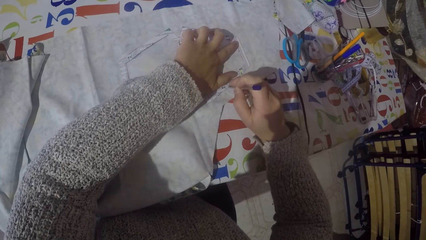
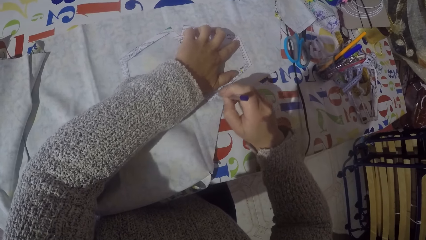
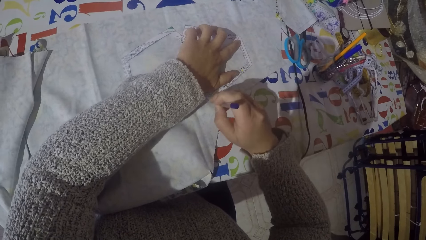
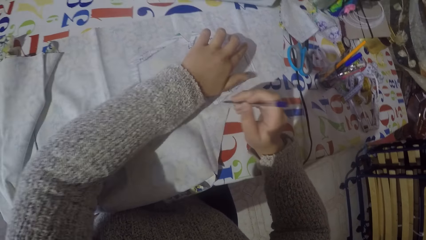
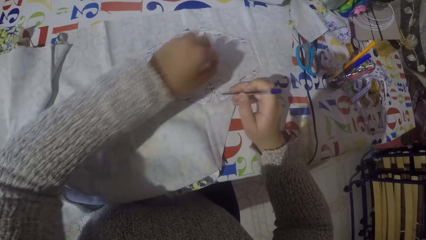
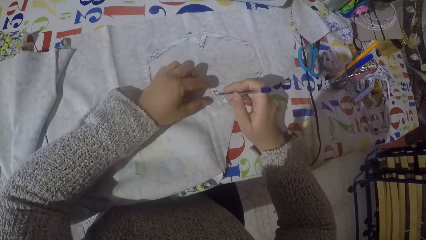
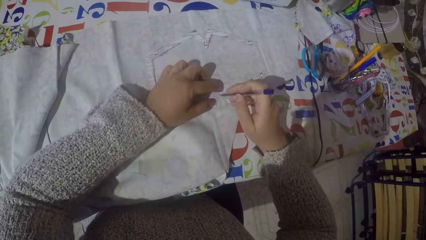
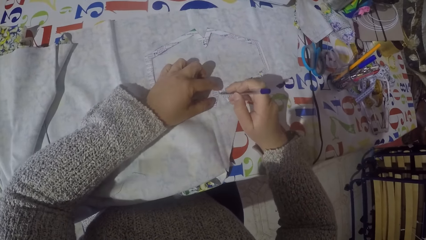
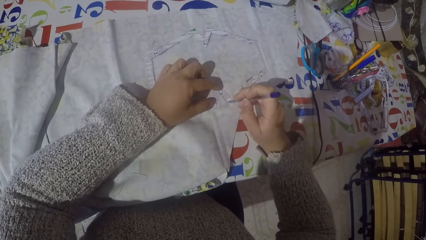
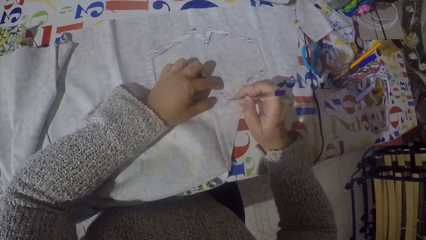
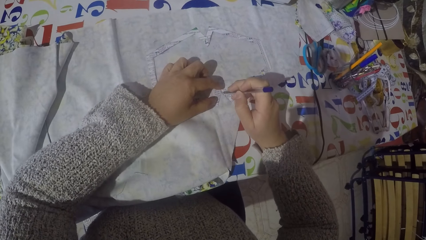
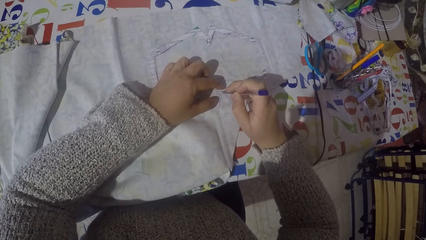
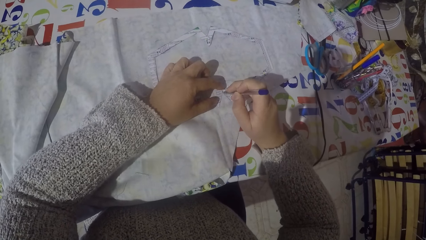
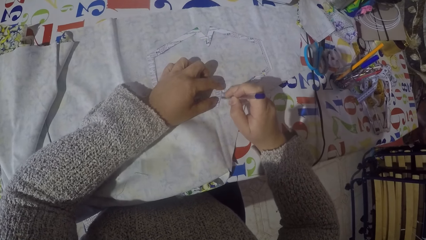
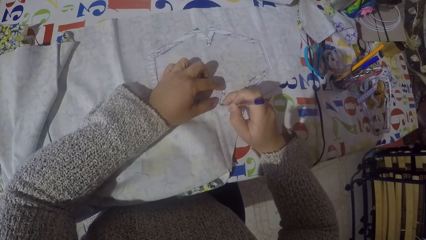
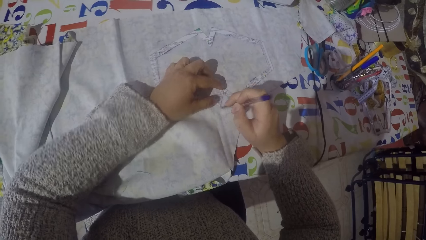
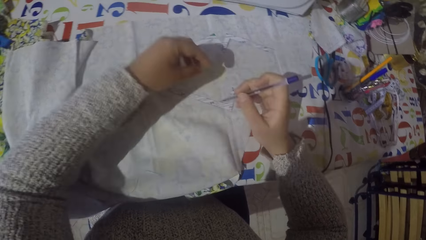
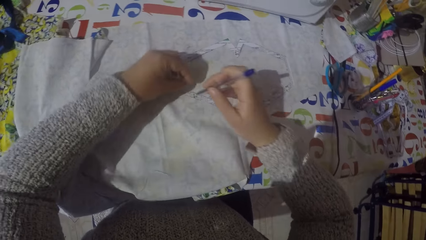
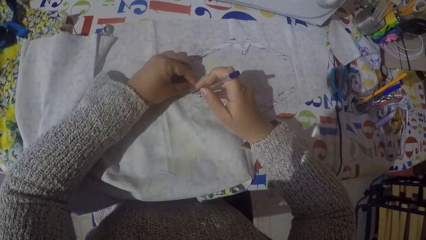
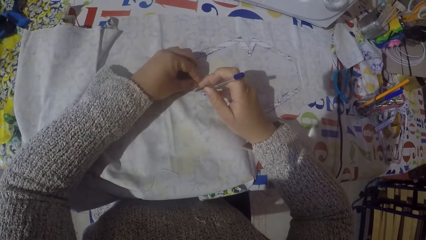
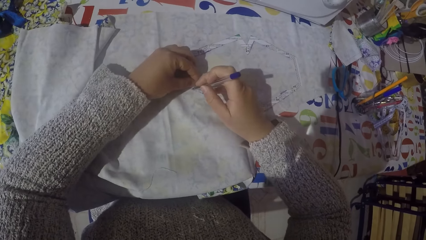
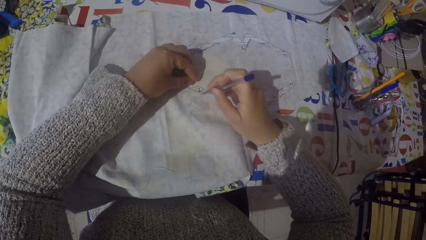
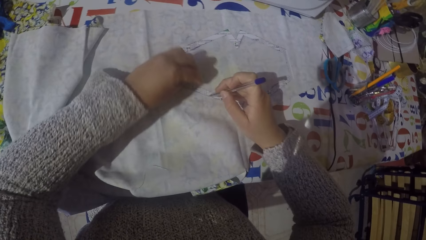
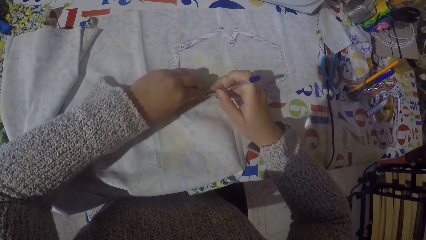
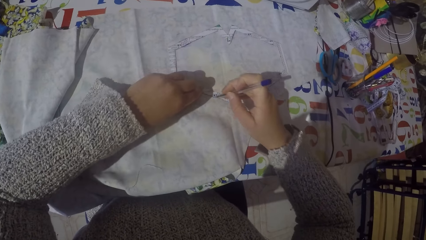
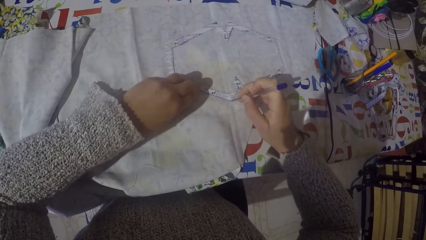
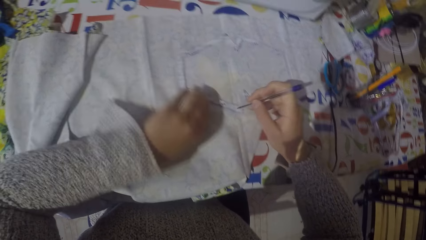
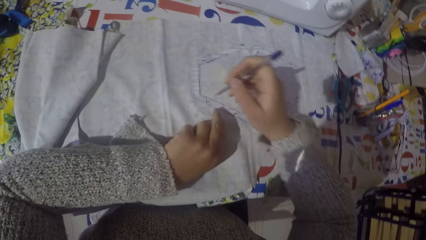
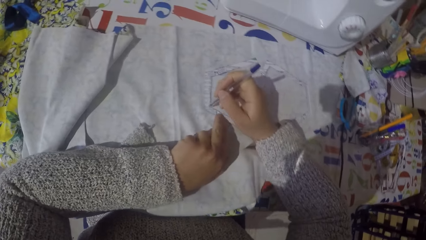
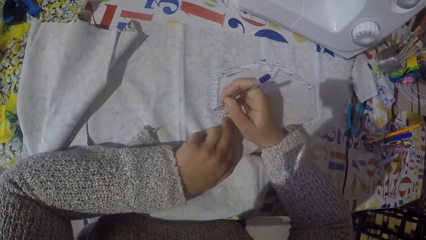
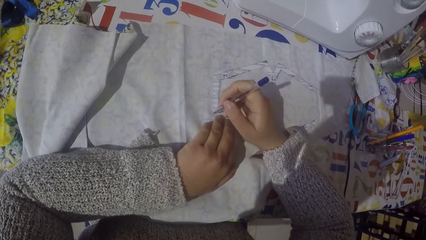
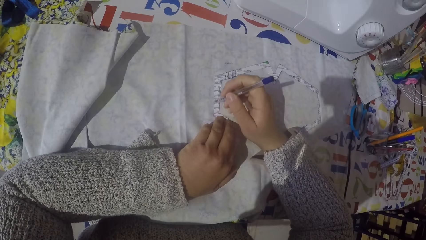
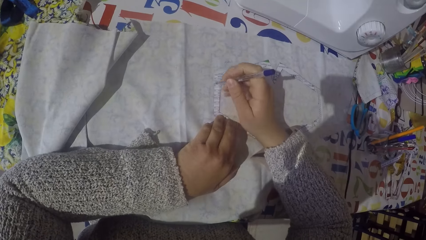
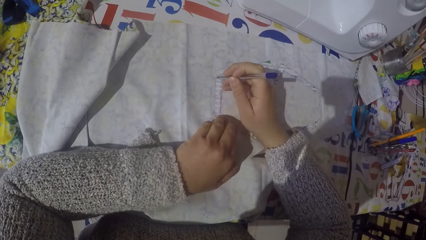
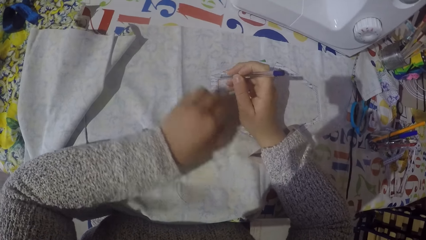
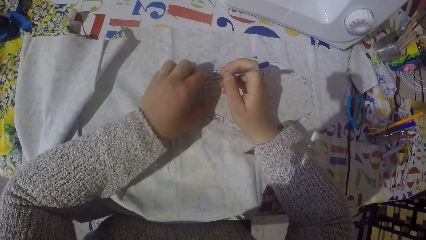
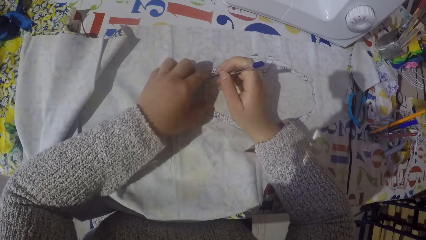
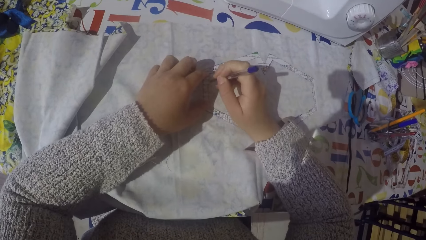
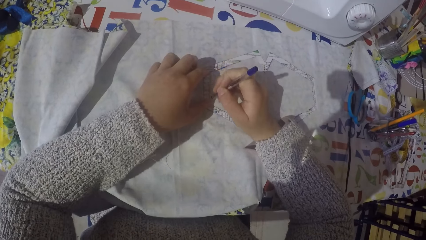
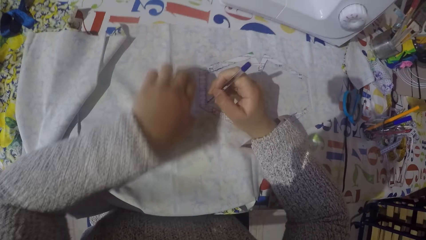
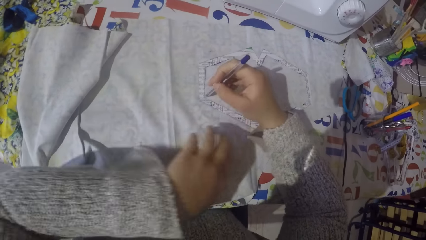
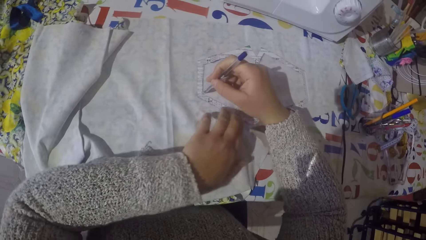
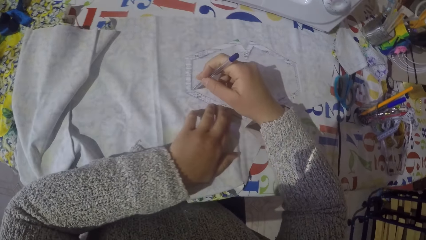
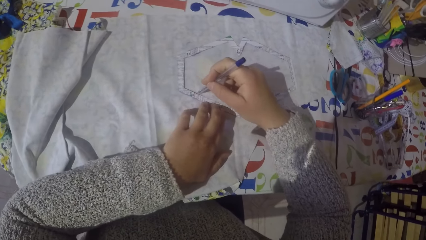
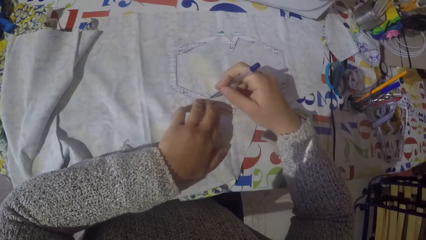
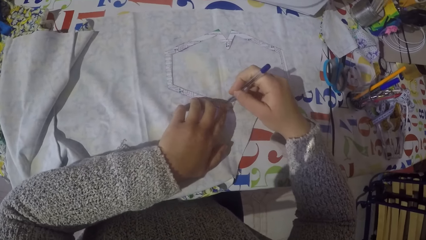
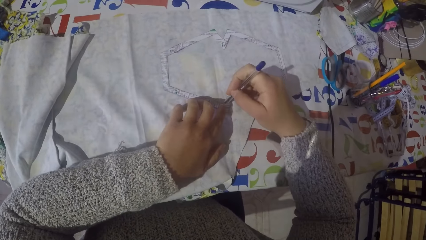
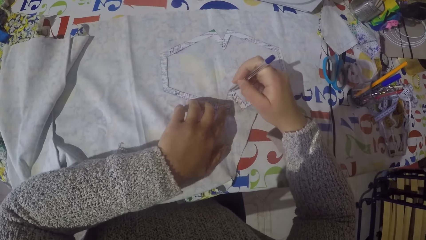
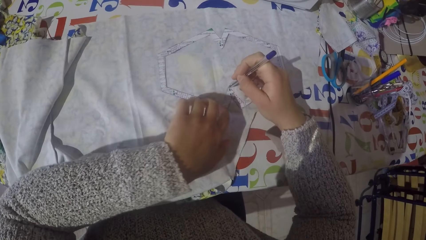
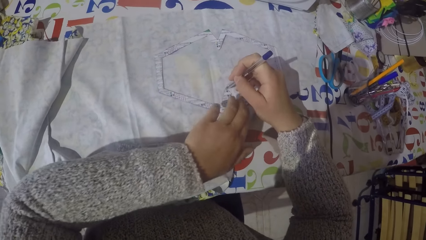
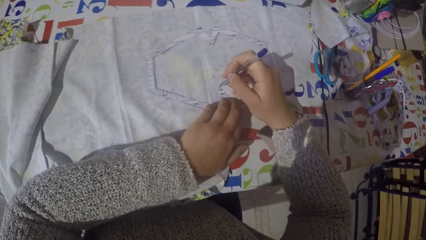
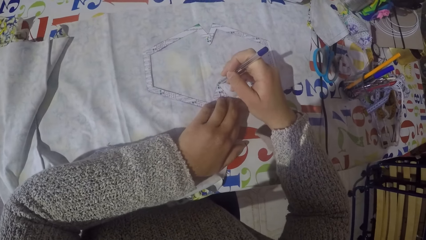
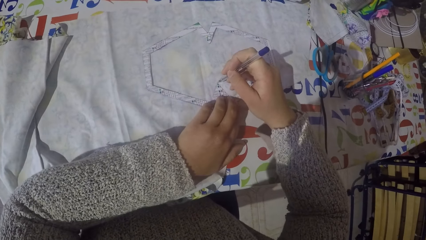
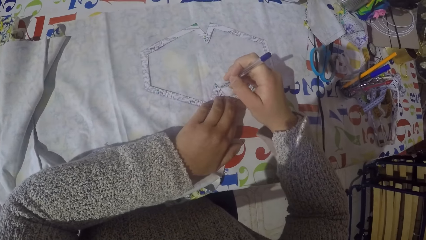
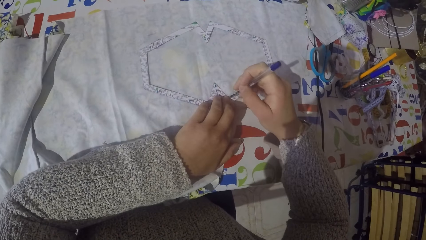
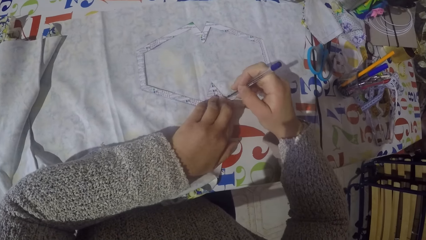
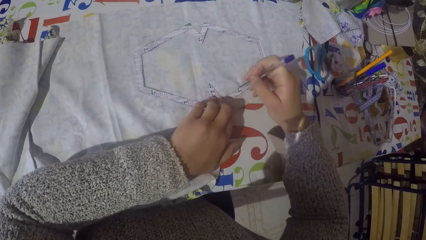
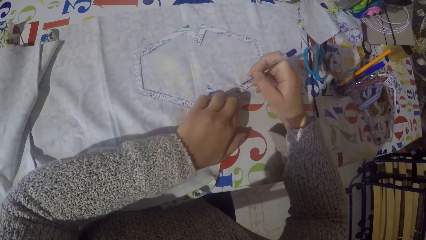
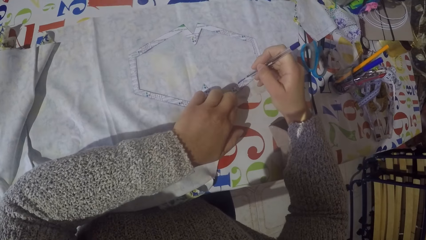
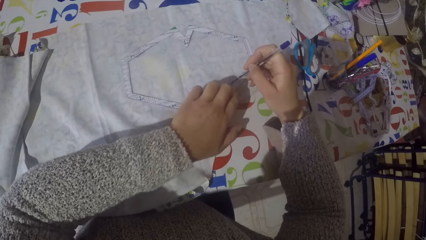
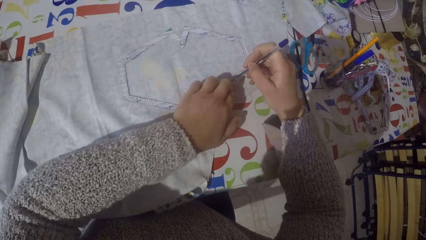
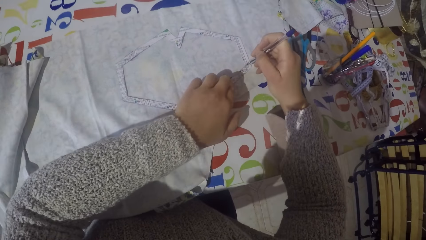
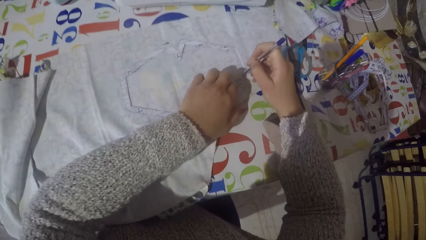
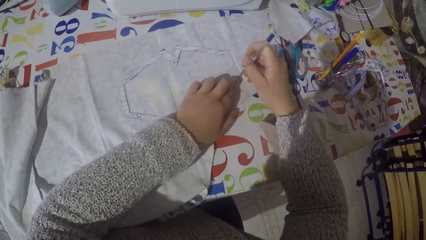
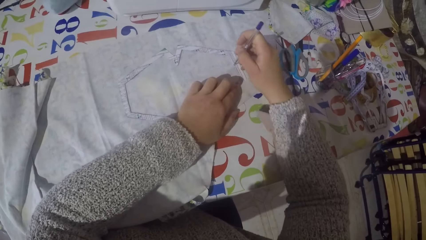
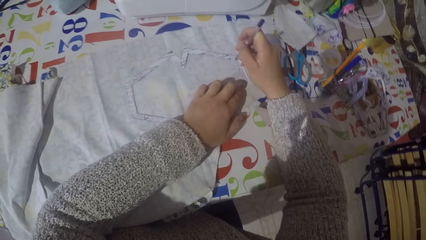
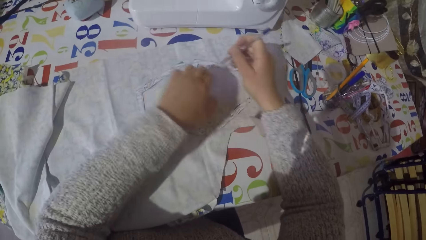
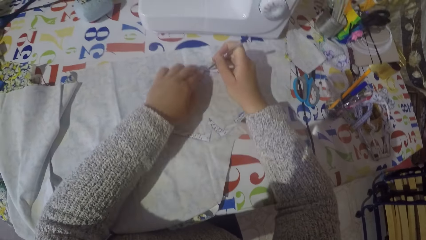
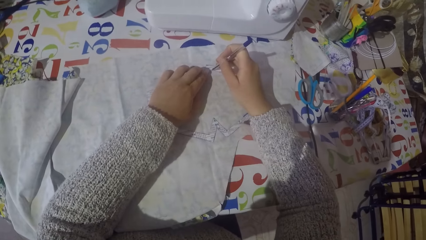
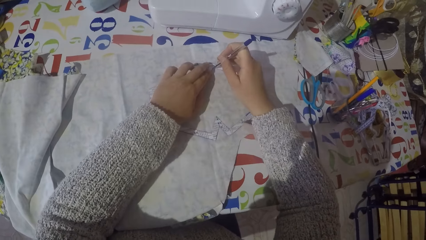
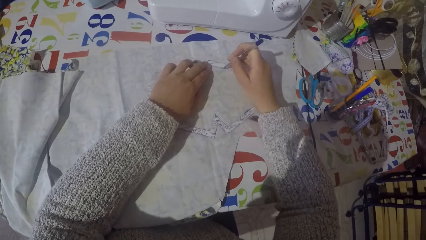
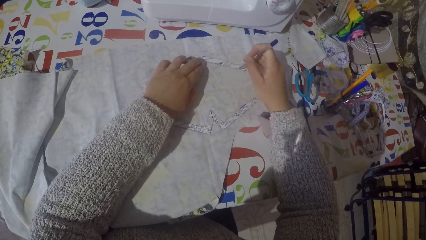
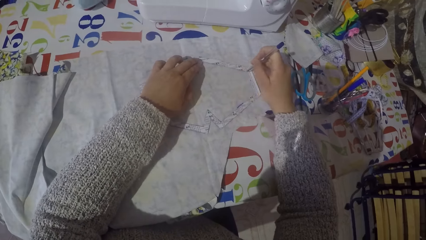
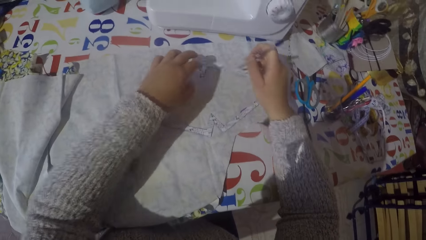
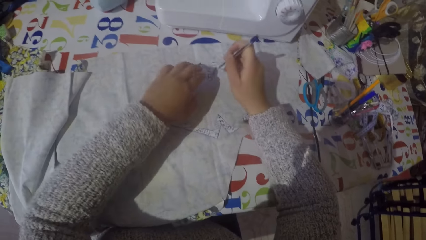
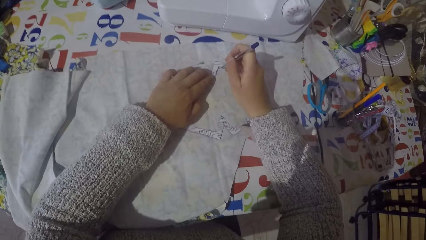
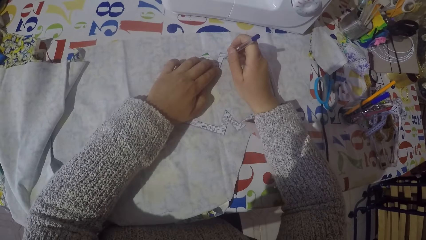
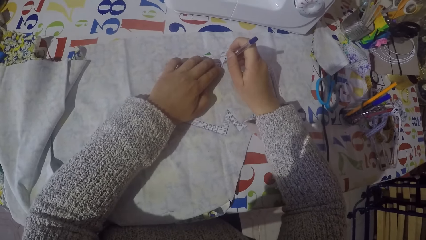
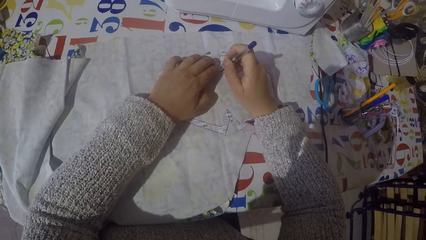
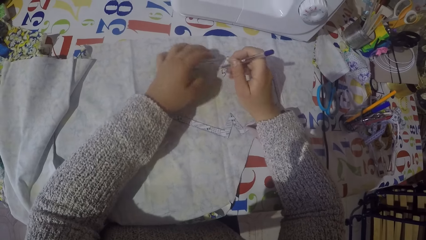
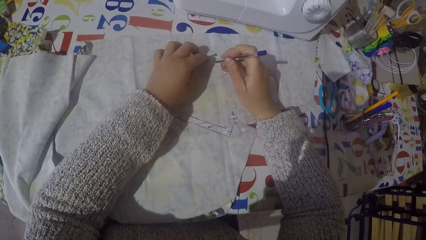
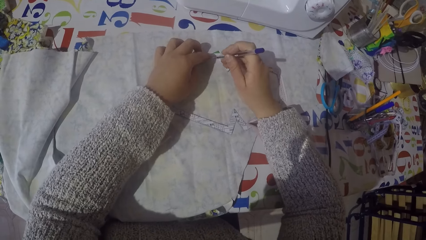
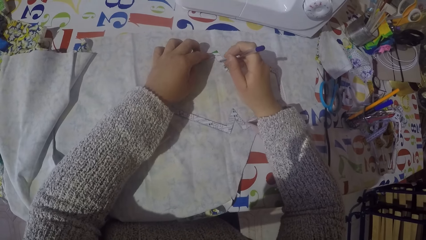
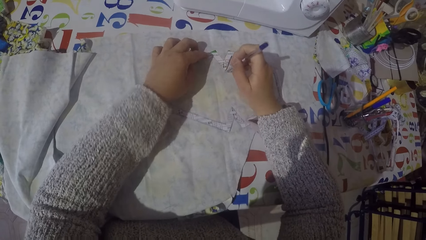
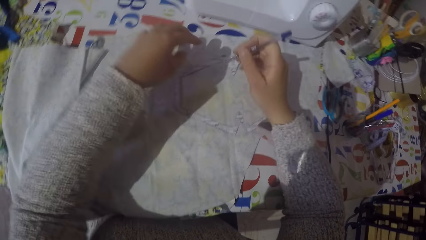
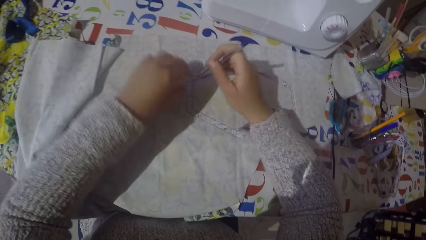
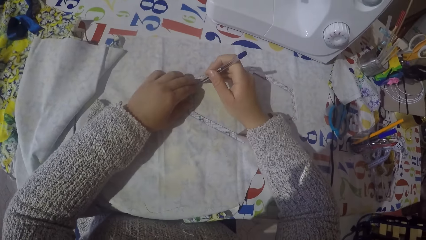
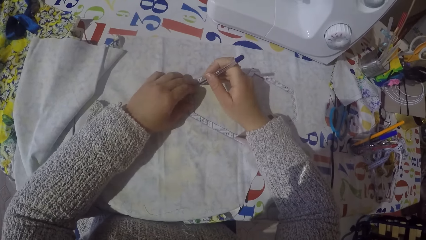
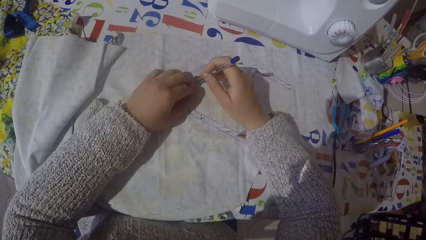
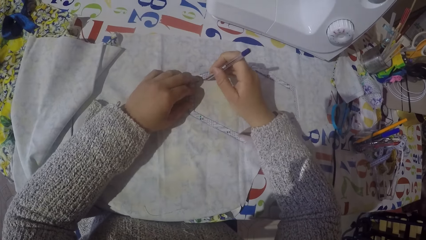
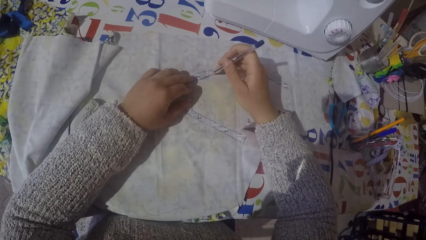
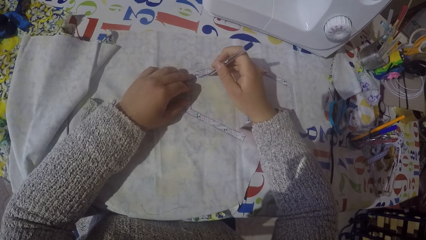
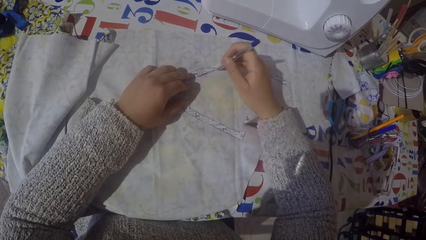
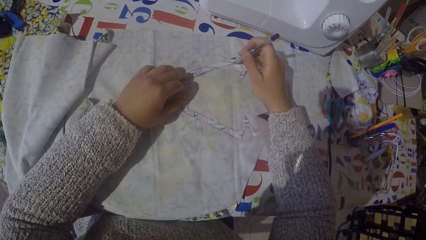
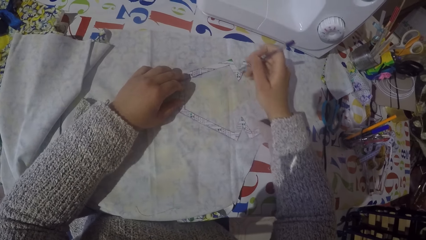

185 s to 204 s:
The camera wearer draws on the material. They lift a hand. They draw on the material. They lift a hand. They draw on the material. They lift a hand. They draw on the material. They lift a hand repeatedly. They draw on the material. They lift a hand. They draw on the material. They lift a hand. They draw on the material. They lift a hand, and lift a hand again. They draw on the material.
